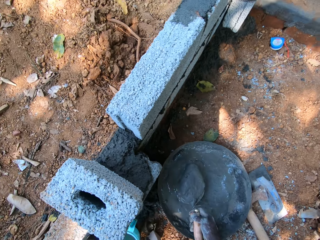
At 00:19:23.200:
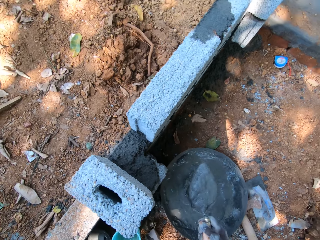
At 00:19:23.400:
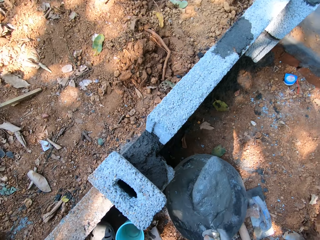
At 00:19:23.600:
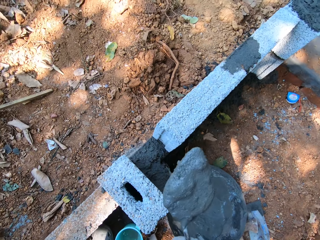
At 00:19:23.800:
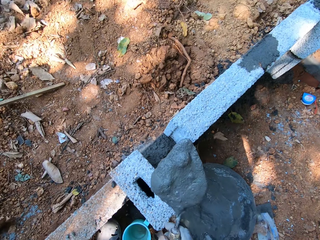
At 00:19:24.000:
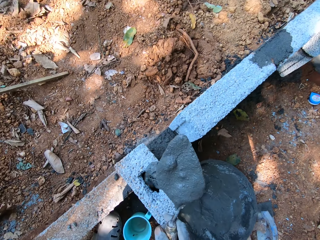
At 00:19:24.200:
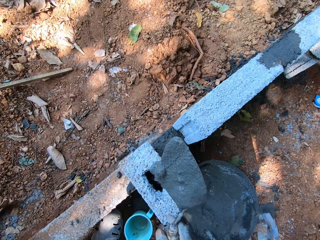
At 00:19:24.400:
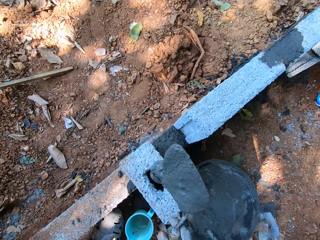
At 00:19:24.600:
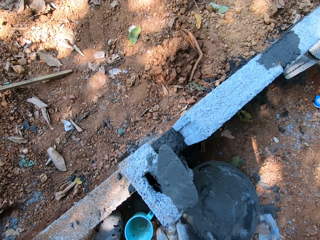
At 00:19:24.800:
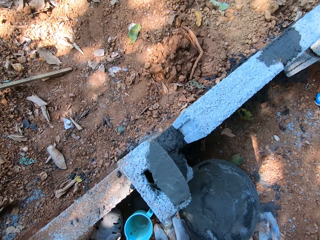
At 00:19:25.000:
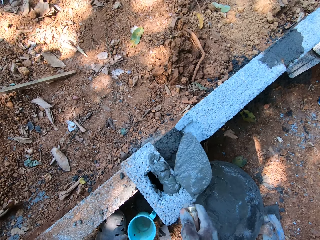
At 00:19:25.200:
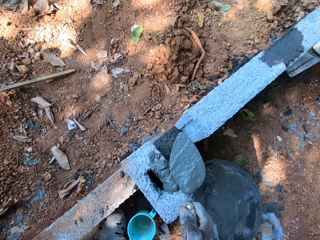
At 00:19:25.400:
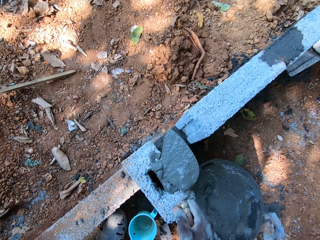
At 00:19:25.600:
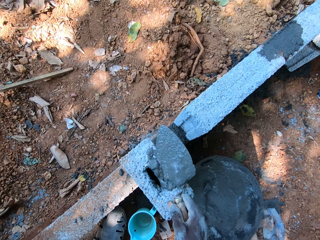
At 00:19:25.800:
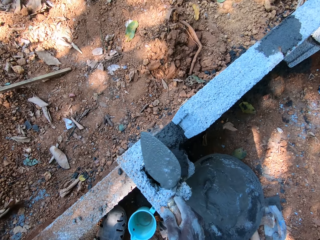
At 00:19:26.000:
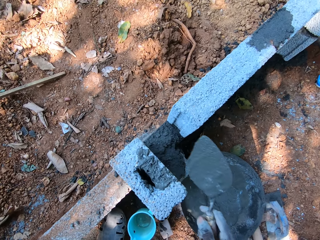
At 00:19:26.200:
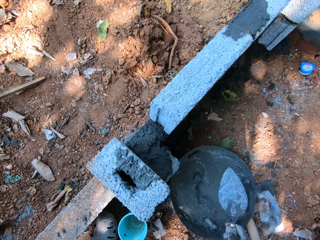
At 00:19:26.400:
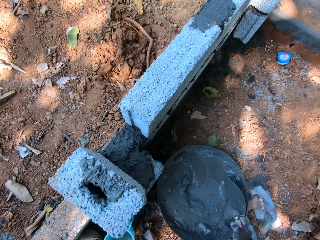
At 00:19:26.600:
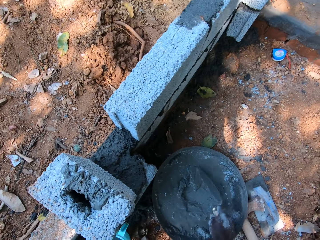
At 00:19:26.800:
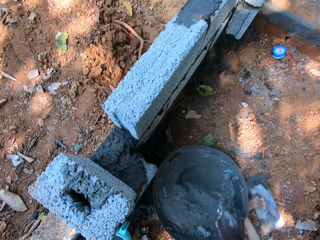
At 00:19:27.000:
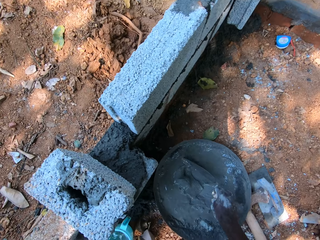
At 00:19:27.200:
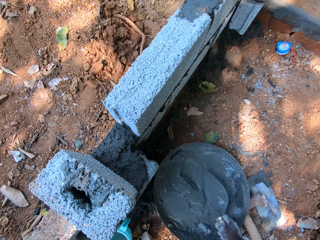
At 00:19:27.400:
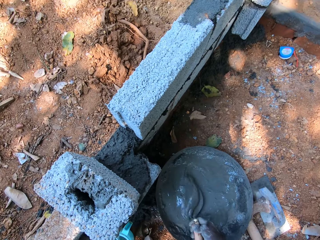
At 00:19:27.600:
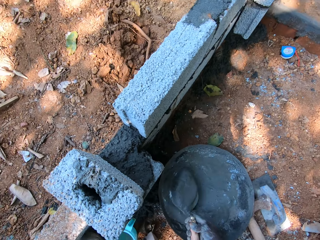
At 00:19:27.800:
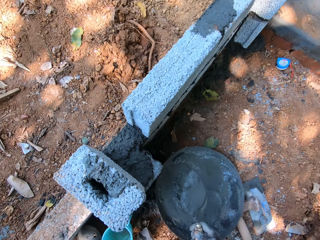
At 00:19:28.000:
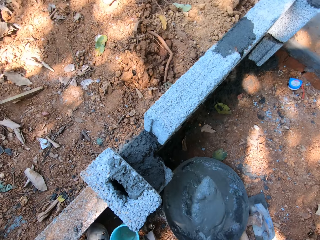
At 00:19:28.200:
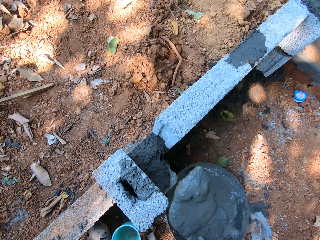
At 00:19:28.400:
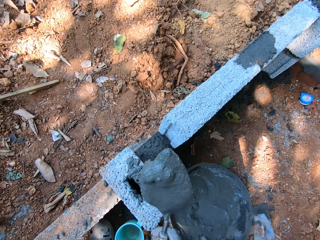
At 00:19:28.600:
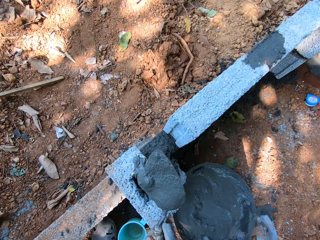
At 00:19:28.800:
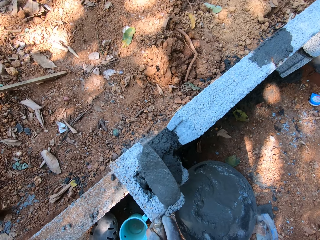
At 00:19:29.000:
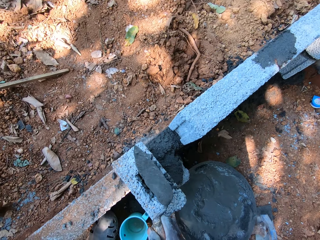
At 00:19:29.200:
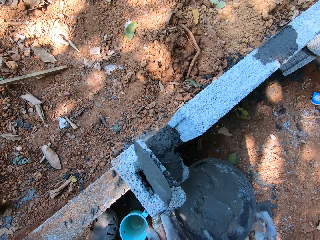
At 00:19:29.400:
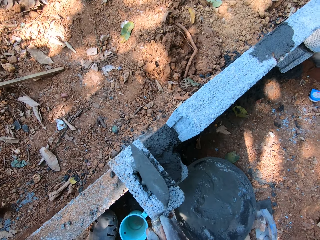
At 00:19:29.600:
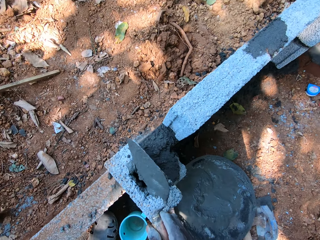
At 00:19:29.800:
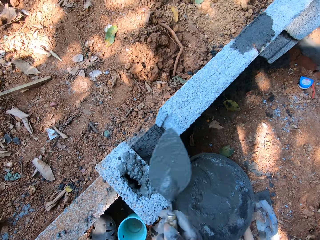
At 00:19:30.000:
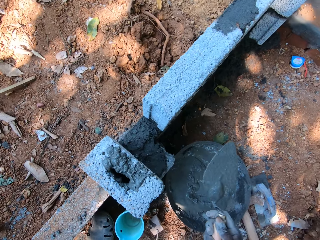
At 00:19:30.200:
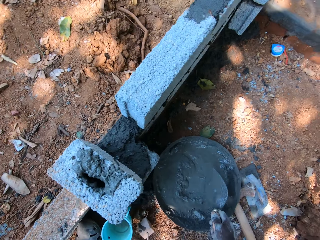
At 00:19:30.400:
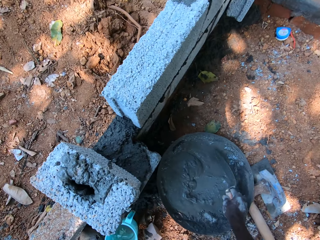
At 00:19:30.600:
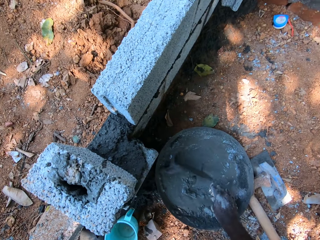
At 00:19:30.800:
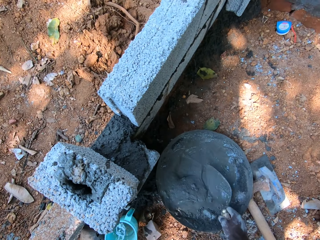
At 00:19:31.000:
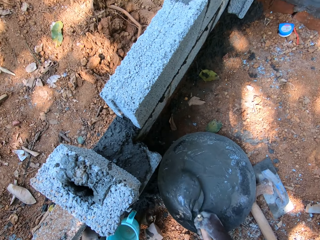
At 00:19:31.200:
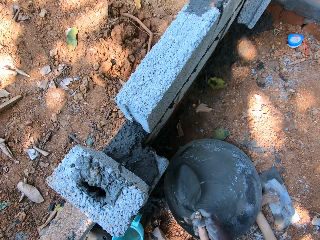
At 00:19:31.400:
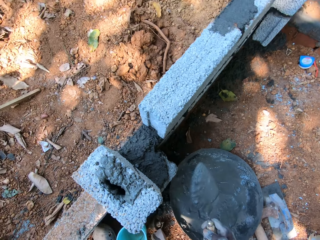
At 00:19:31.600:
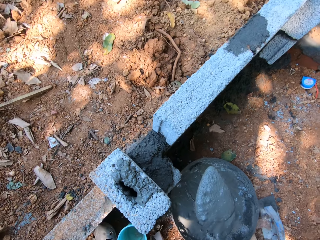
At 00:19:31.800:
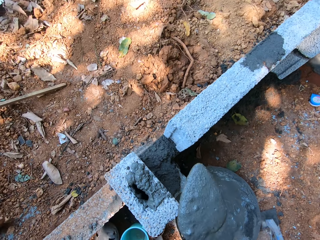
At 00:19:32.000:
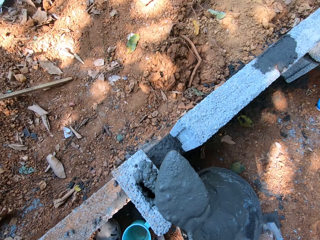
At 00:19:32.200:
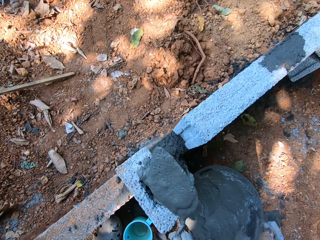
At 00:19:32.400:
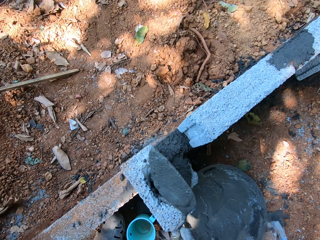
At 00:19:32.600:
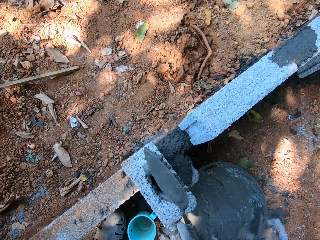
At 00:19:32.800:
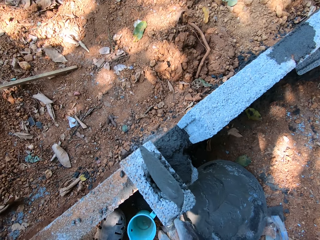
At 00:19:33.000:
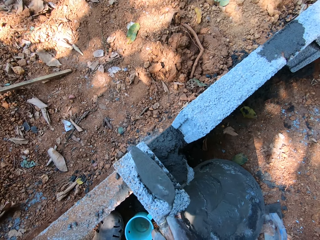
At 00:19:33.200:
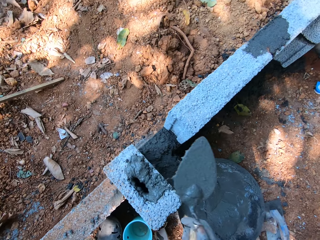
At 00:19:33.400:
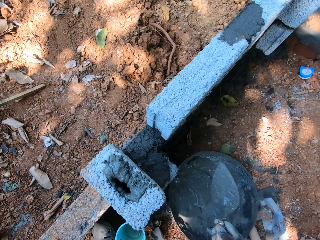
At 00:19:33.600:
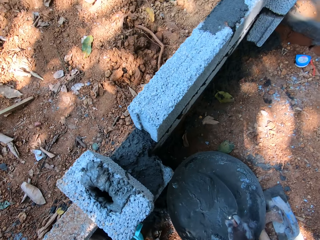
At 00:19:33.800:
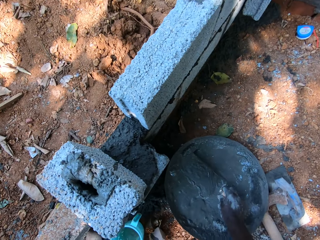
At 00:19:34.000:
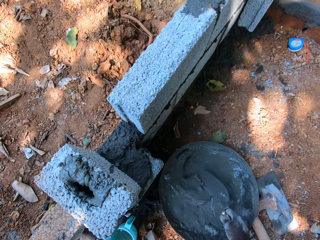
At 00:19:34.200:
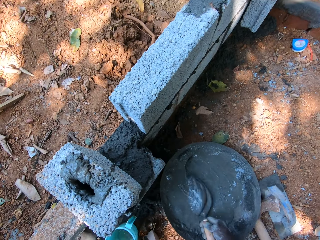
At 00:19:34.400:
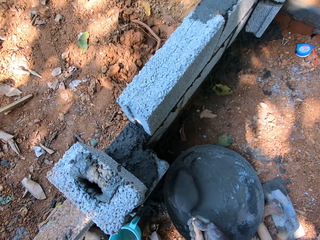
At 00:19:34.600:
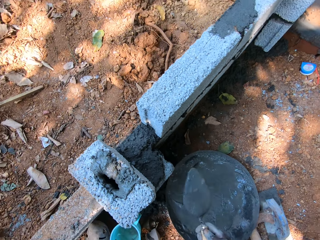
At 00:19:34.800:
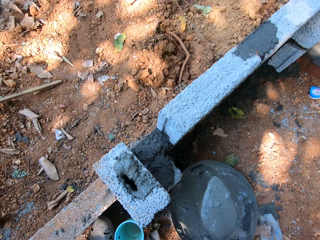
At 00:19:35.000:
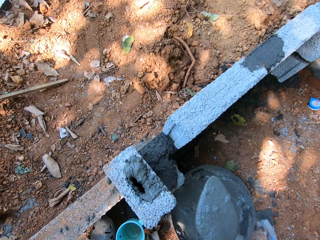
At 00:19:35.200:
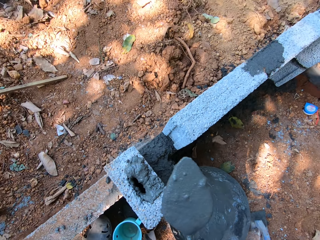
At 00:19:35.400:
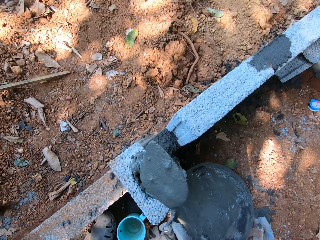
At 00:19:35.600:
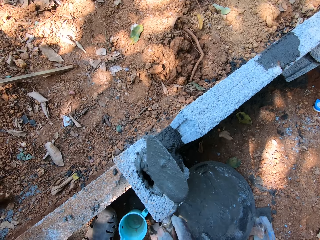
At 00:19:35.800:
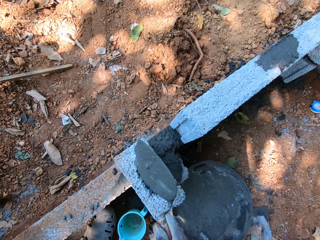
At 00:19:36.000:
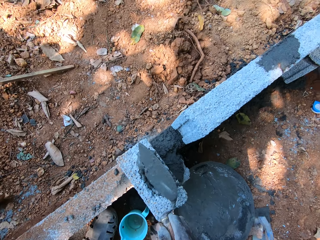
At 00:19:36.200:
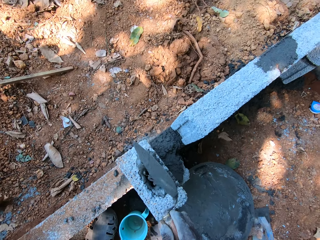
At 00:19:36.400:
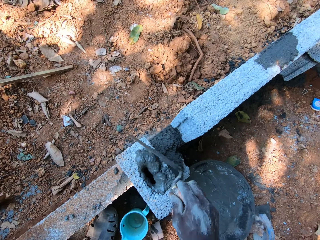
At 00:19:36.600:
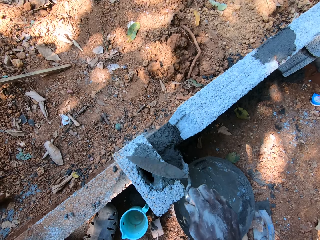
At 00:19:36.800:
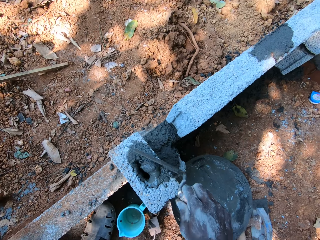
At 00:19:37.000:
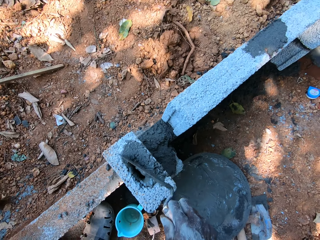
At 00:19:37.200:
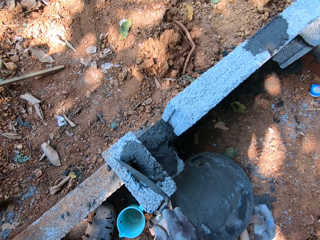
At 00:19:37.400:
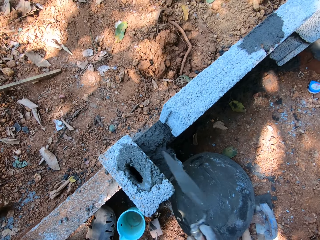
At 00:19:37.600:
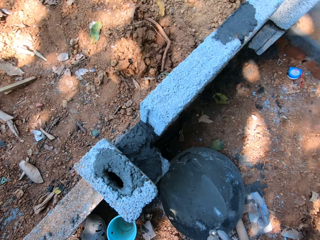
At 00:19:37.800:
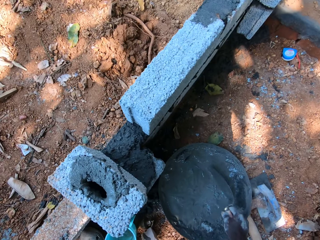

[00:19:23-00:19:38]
The camera wearer pours the cement mortar into the space in the brick on the wall with the trowel in his right hand. He scrapes the cement mortar into the brick with the trowel in his right hand. He gathers the cement mortar in the head pan with the trowel in his right hand. He scoops the cement mortar from the head pan with the trowel in his right hand. He pours the cement mortar into the space in the brick on the wall with the trowel in his right hand. He gathers the cement mortar in the head pan with the trowel in his right hand. He scoops the cement mortar from the head pan with the trowel in his right hand. He pours the cement mortar into the space in the brick on the wall with the trowel in his right hand. He gathers the cement mortar in the head pan with the trowel in his right hand. He scoops the cement mortar from the head pan with the trowel in his right hand. He pours the cement mortar into the space in the brick on the wall with the trowel in his right hand. He scrapes the cement mortar into the brick with the trowel in his right hand.

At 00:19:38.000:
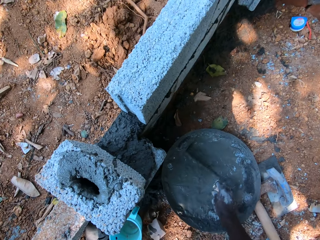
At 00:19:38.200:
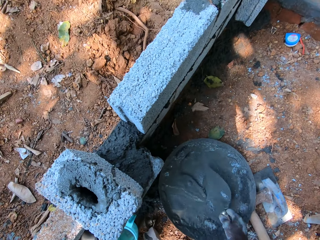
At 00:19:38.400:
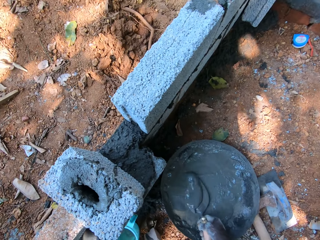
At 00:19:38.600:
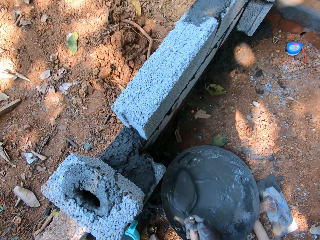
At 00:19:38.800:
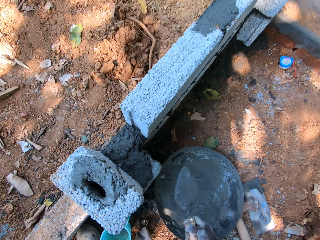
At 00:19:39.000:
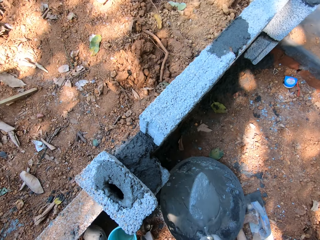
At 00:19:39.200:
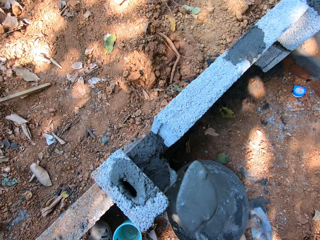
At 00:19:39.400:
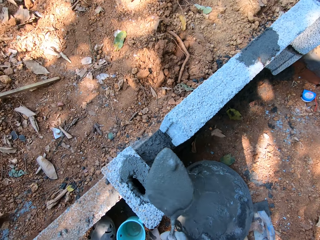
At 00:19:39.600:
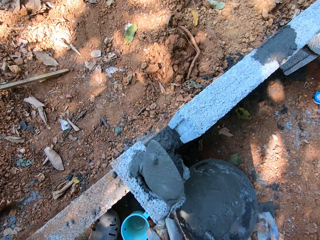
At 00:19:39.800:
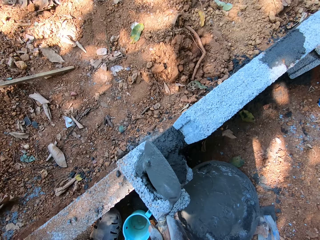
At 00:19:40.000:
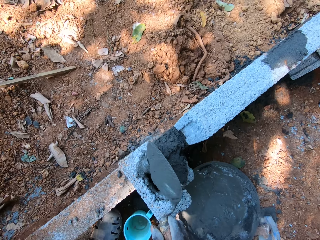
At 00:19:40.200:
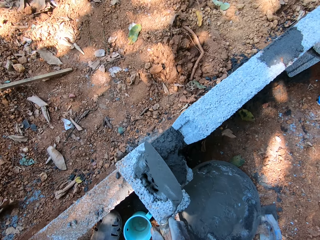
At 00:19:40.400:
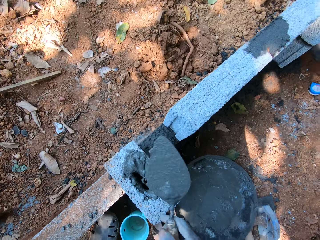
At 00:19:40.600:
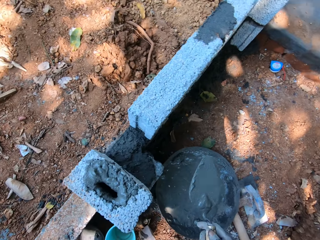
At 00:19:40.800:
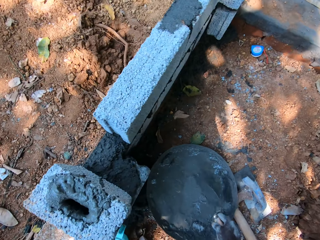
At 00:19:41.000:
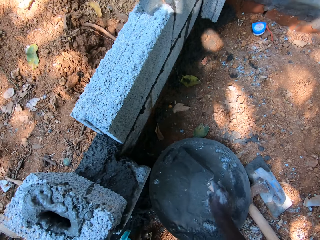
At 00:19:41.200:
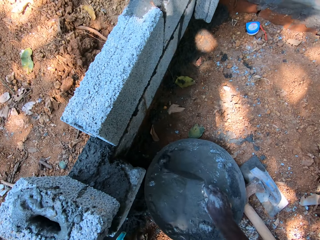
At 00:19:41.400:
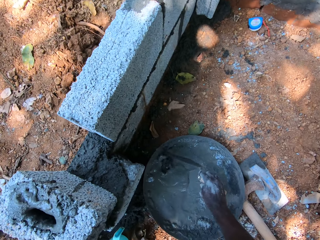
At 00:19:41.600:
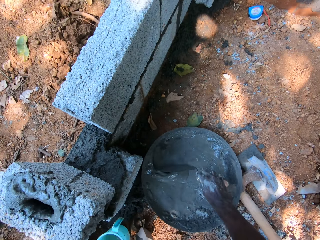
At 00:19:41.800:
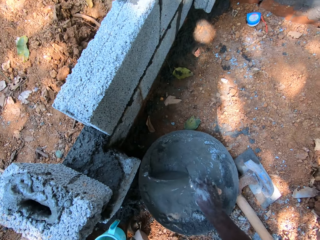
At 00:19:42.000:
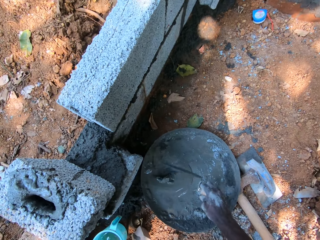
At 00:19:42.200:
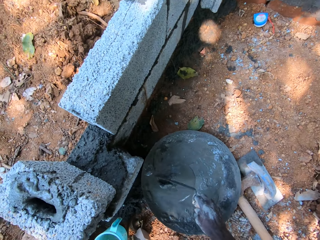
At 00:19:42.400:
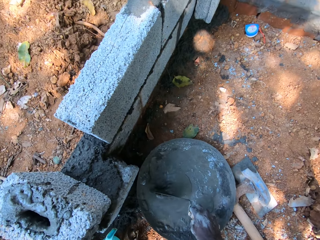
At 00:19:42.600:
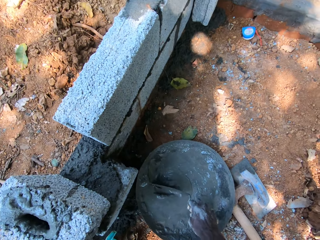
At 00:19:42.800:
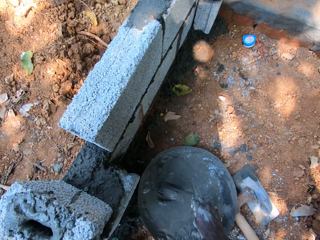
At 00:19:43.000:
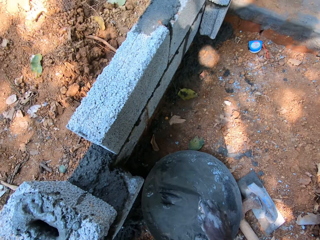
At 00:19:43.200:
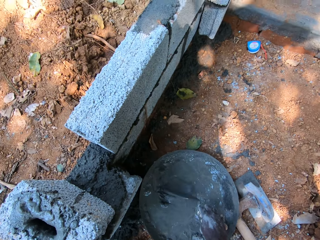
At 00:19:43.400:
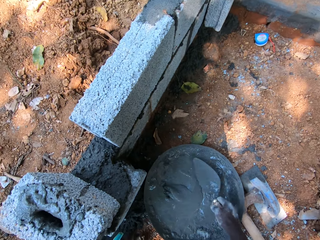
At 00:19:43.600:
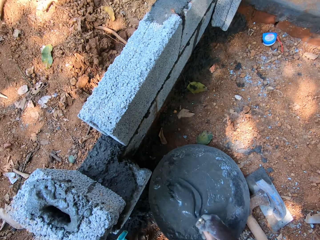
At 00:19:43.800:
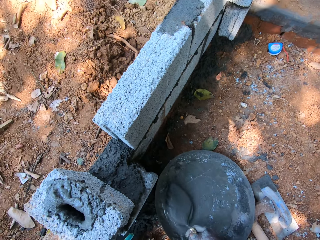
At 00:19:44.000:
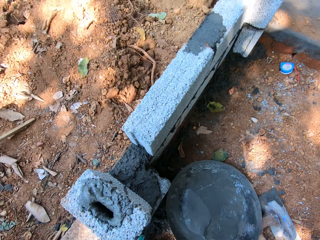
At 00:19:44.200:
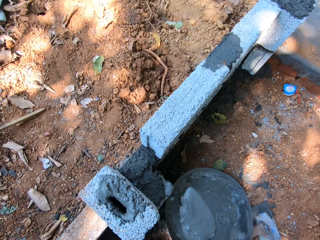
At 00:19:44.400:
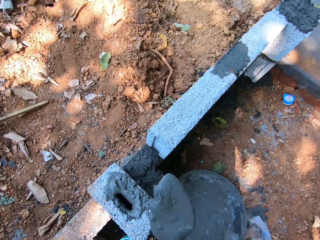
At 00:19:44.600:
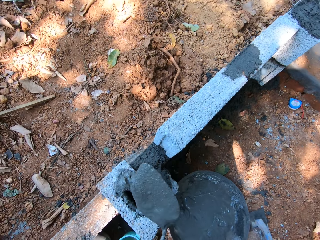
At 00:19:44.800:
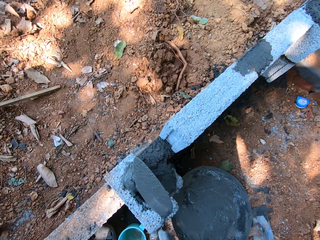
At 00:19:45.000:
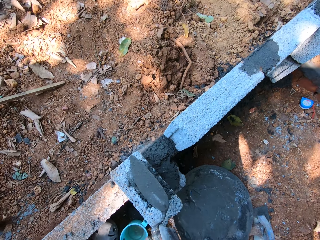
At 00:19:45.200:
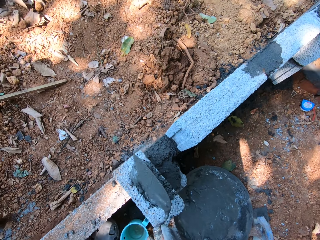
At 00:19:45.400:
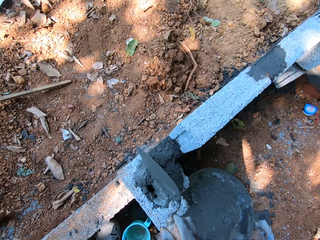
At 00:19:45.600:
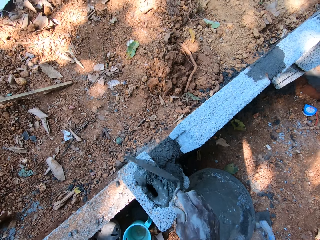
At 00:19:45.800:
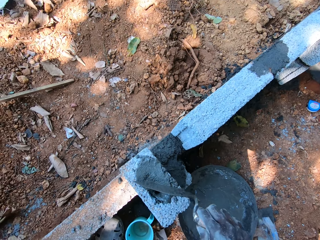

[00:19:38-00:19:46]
The camera wearer gathers cement mortar in the head pan with the trowel in his right hand. He scoops the cement mortar from the head pan with the trowel in his right hand. He pours the cement mortar into the space in the brick on the wall with the trowel in his right hand. He gathers the cement mortar in the head pan with the trowel in his right hand. He scoops the cement mortar from the head pan with the trowel in his right hand. He pours the cement mortar into the space in the brick on the wall with the trowel in his right hand.
